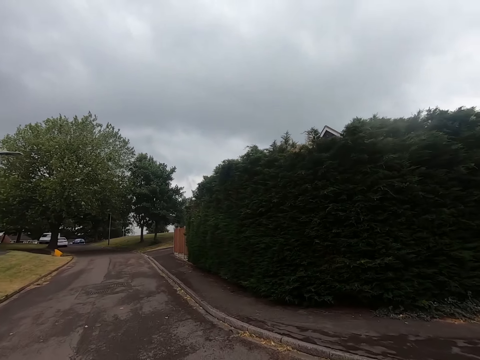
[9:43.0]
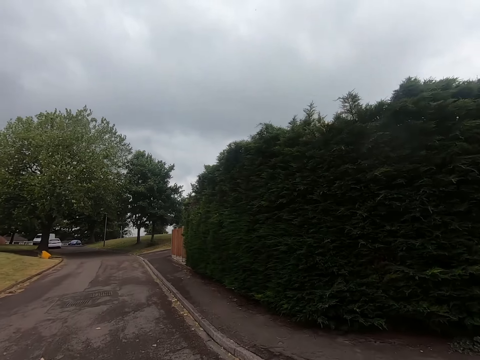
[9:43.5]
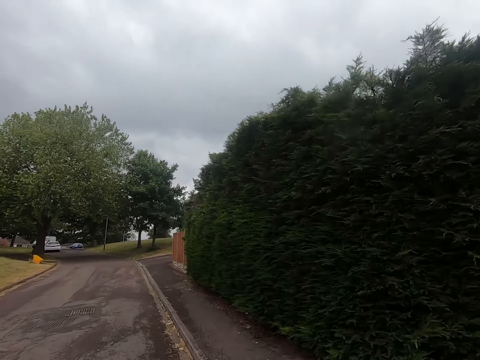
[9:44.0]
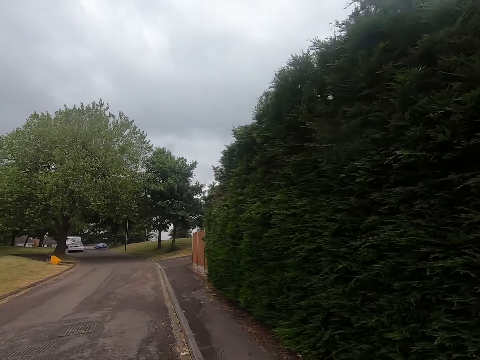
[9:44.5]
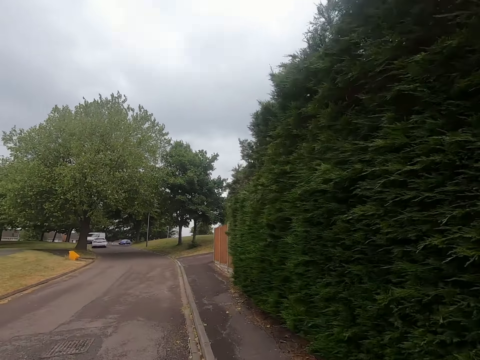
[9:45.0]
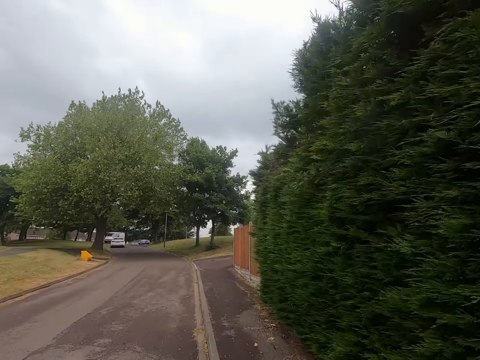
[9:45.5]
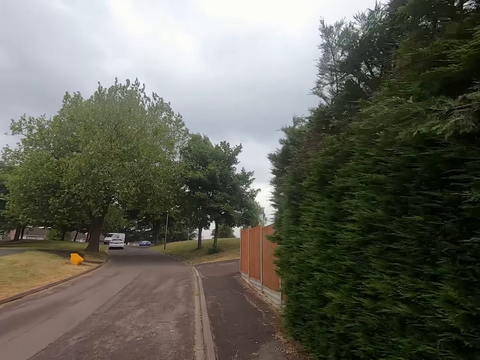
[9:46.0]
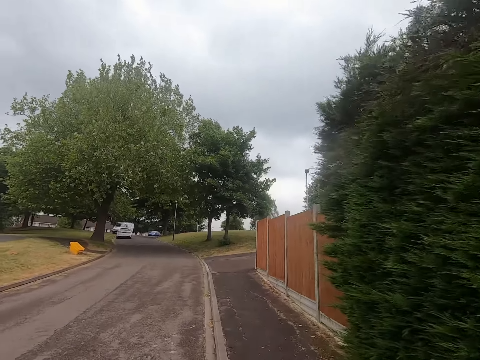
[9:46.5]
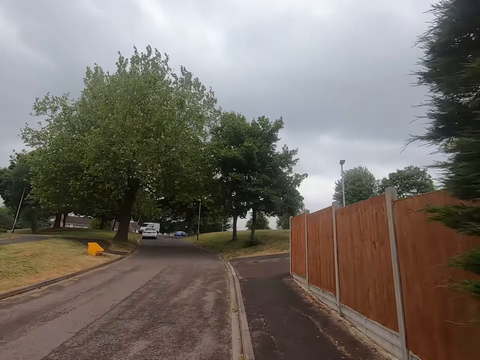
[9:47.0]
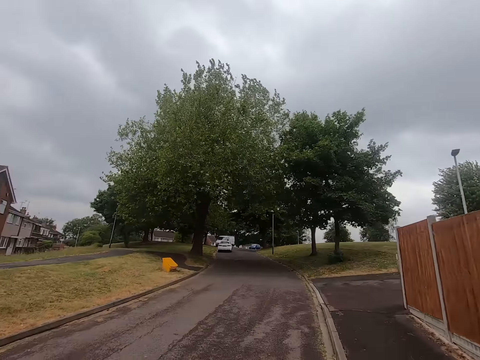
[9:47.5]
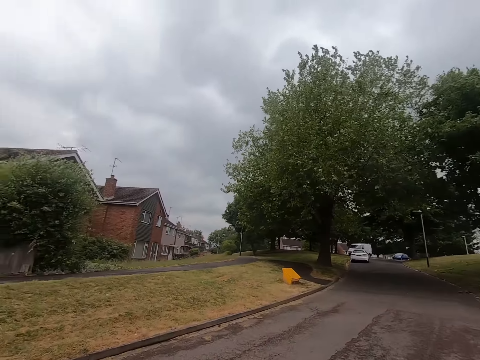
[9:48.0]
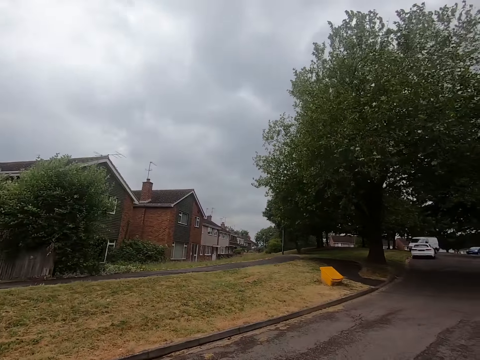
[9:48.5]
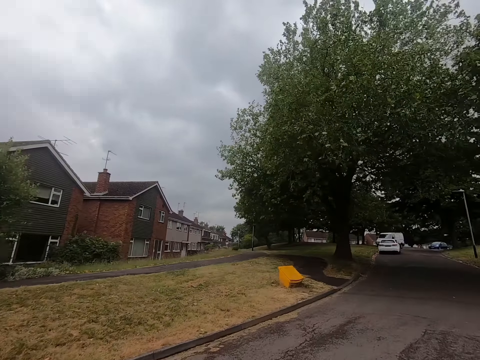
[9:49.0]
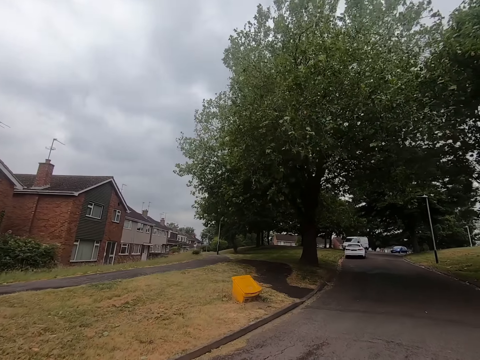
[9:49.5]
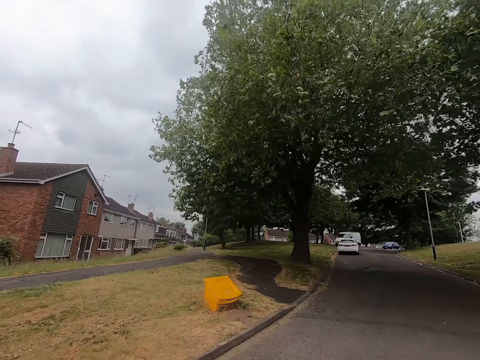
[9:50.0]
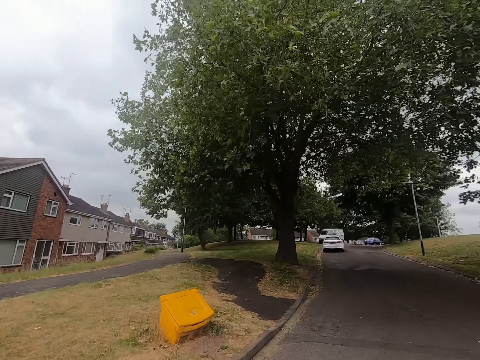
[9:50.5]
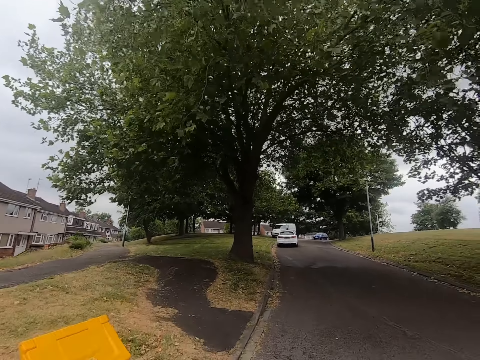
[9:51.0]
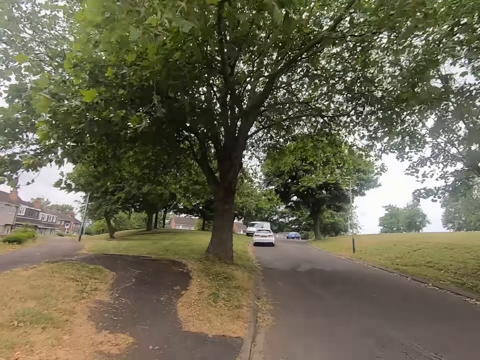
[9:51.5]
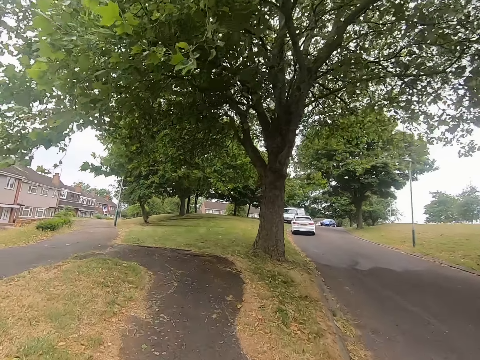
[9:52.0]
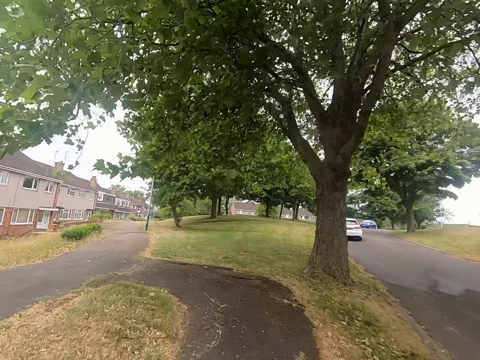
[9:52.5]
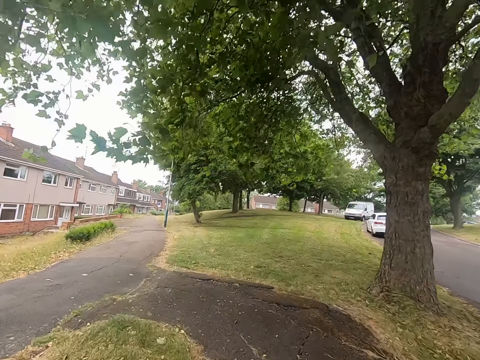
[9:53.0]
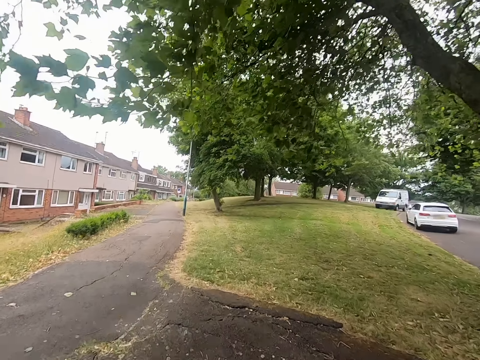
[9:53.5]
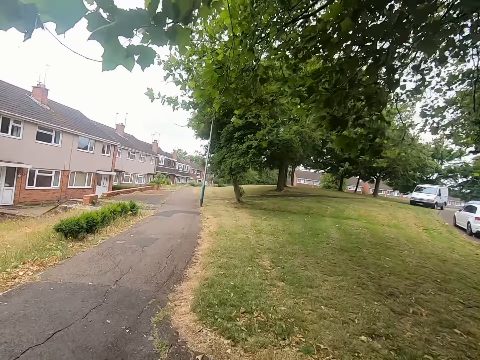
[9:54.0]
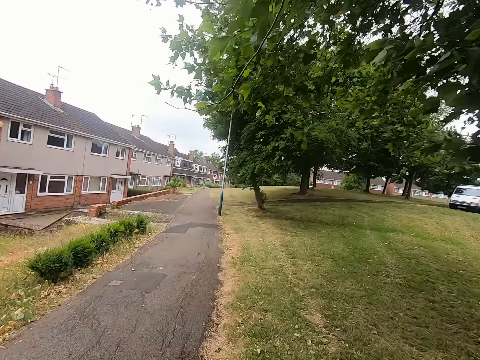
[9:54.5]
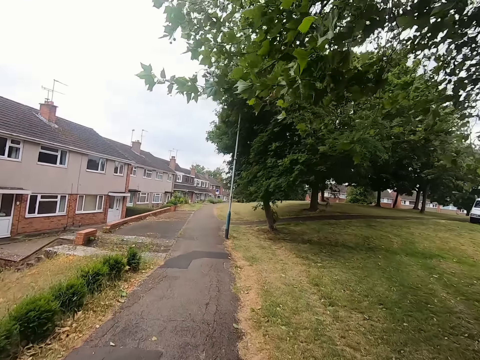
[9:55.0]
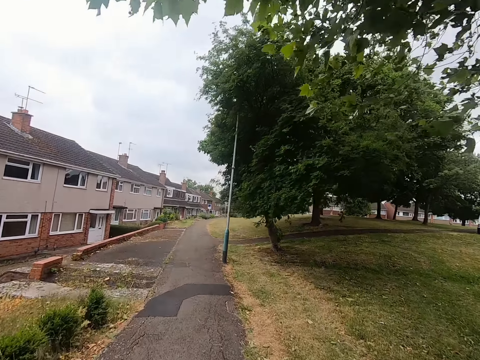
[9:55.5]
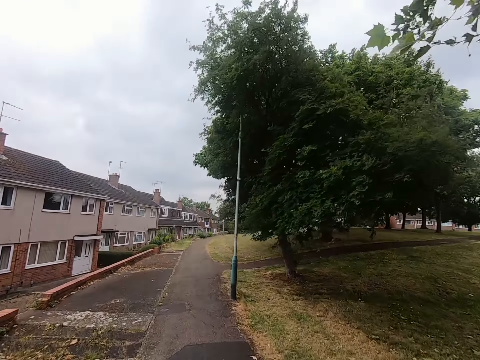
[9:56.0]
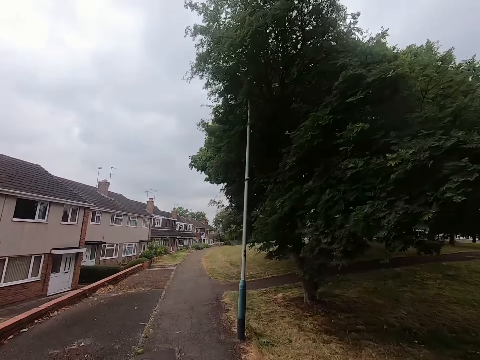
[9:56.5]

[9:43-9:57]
The camera wearer jogs by the road. They stare at an apartment. They jog on the road. They jog on the footpath.

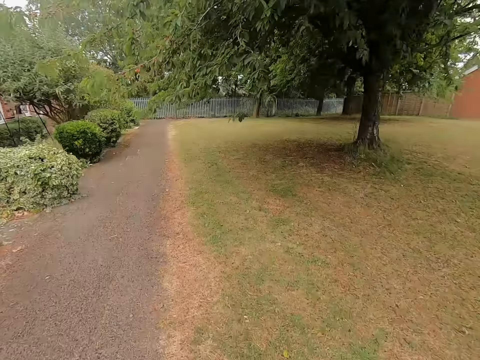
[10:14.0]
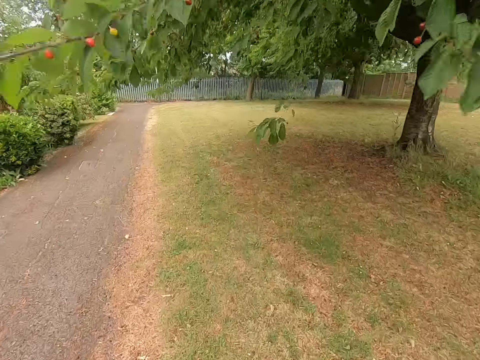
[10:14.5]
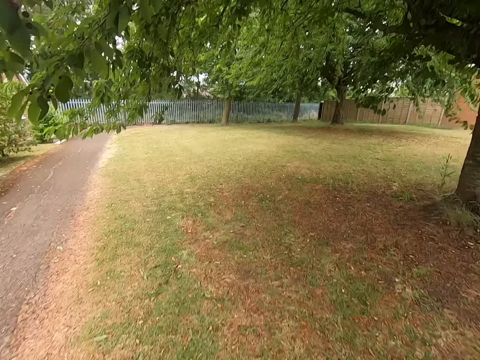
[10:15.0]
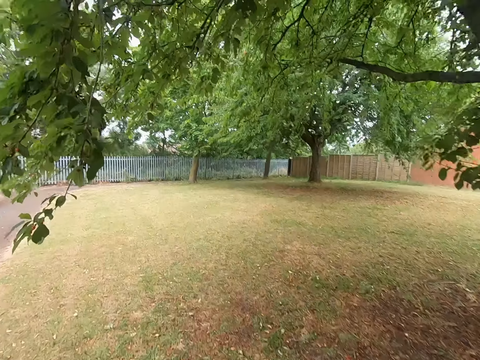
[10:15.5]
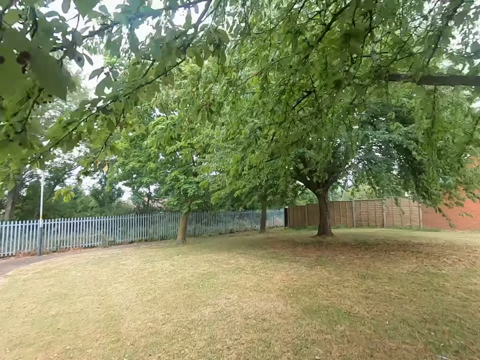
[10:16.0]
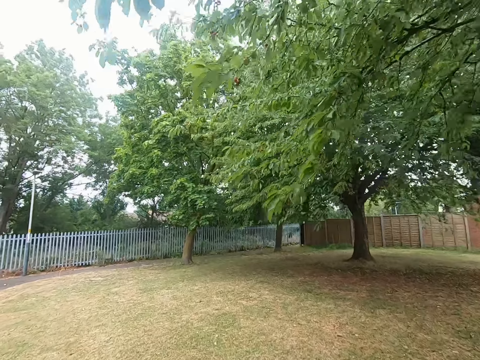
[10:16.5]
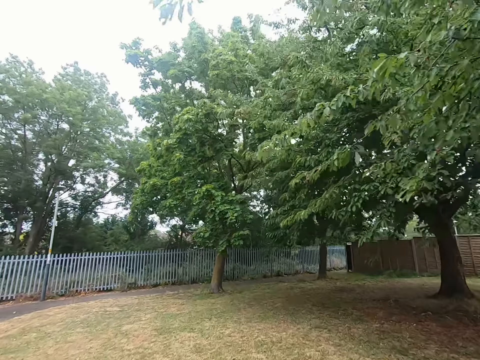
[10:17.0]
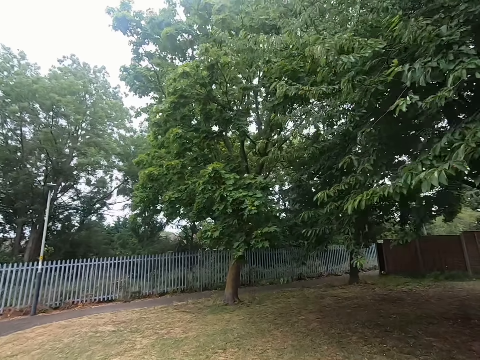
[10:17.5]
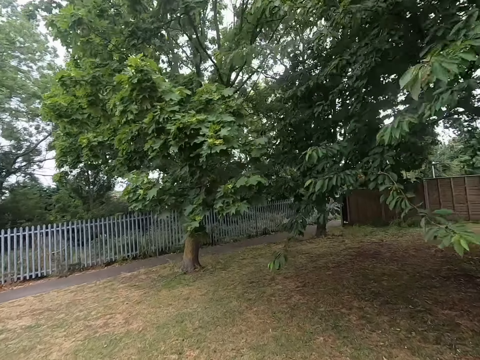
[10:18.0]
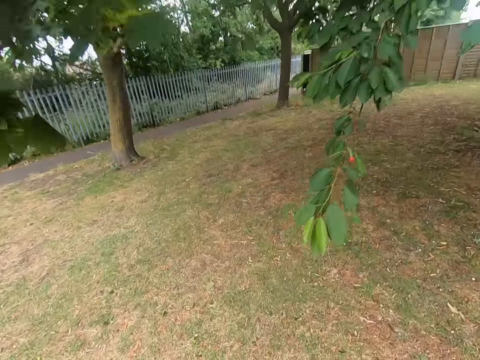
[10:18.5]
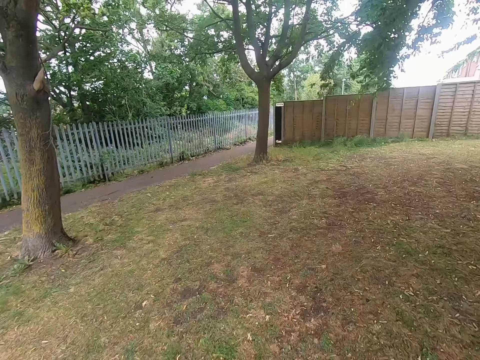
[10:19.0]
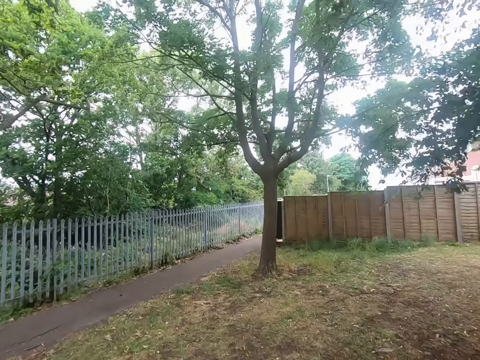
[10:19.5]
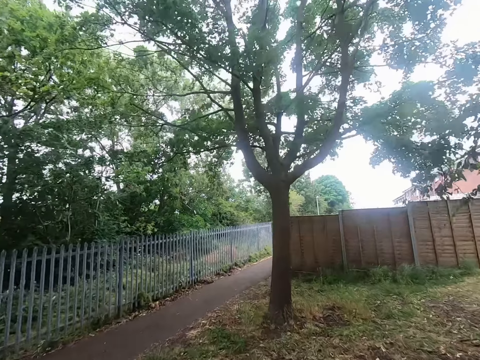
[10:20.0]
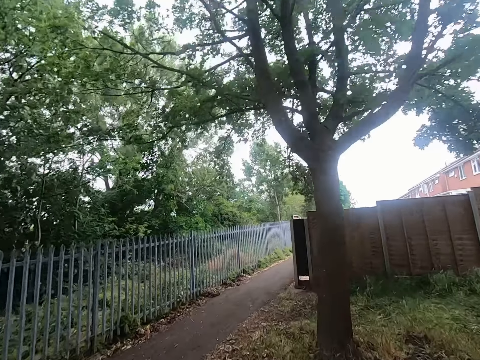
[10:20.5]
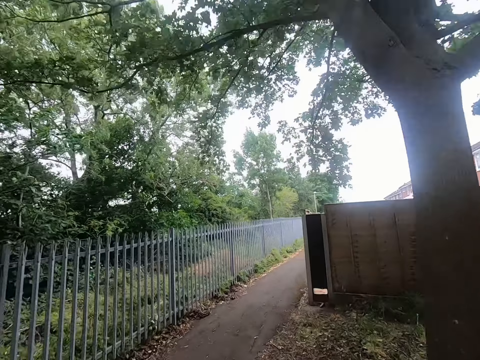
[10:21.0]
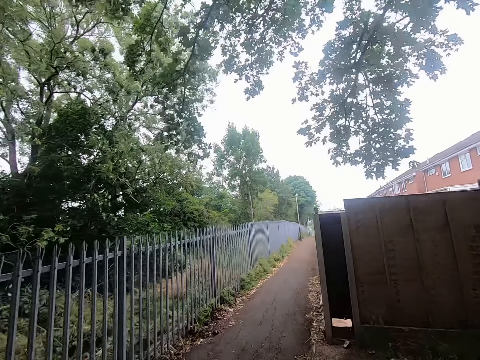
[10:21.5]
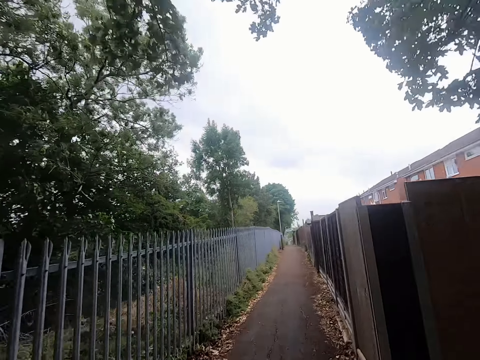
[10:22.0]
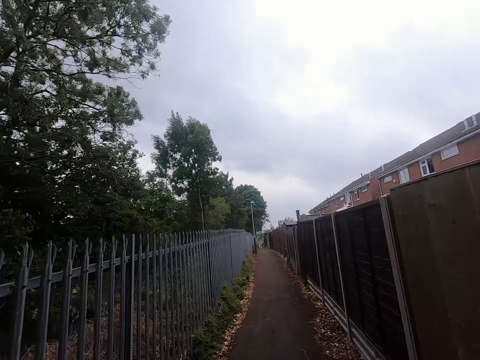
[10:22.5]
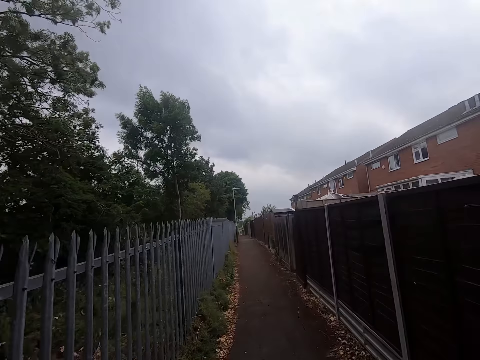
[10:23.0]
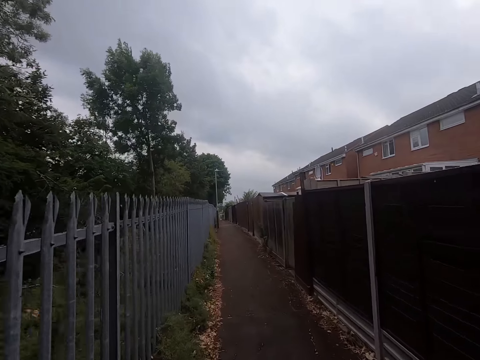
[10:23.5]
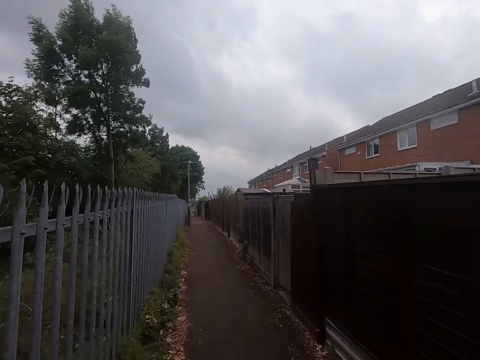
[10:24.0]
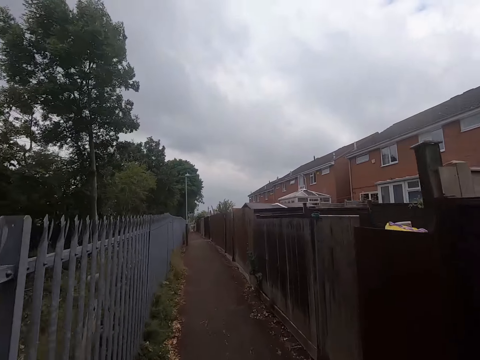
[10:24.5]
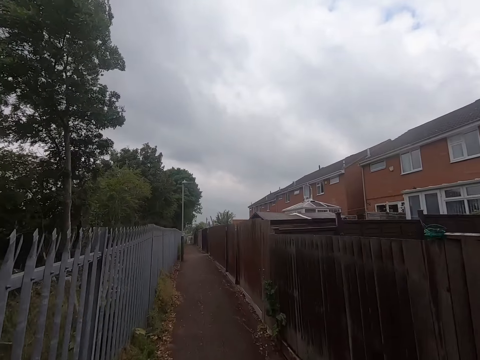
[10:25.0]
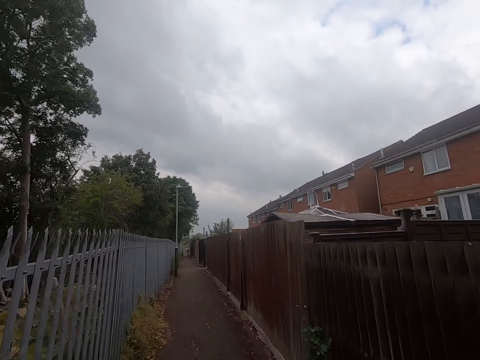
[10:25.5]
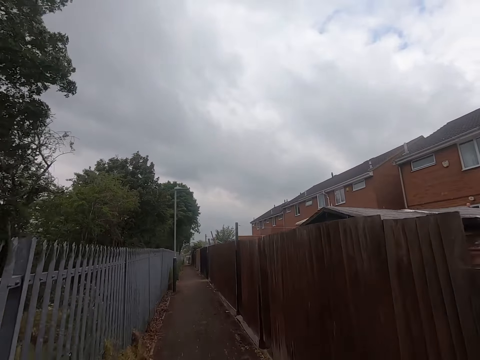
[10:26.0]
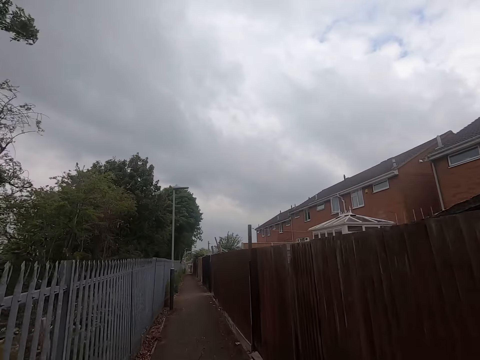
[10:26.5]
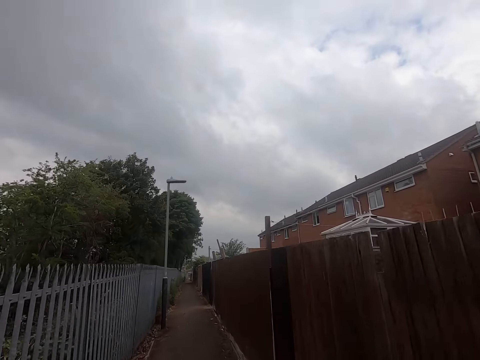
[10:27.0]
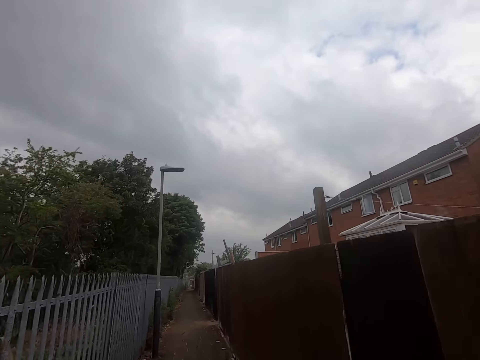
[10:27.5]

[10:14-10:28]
The camera wearer jogs on the grass. They jog on the footpath.
